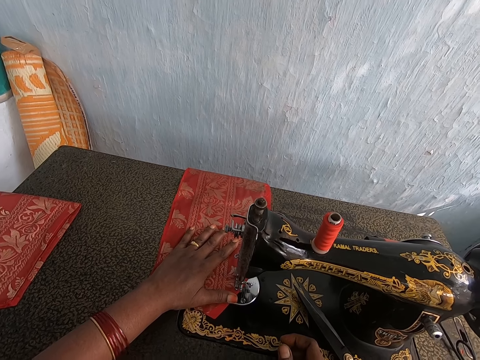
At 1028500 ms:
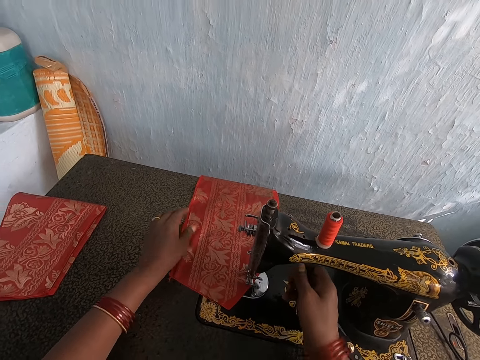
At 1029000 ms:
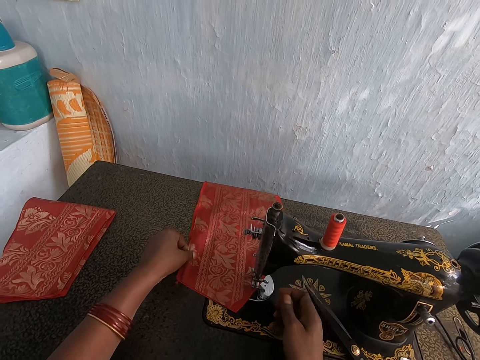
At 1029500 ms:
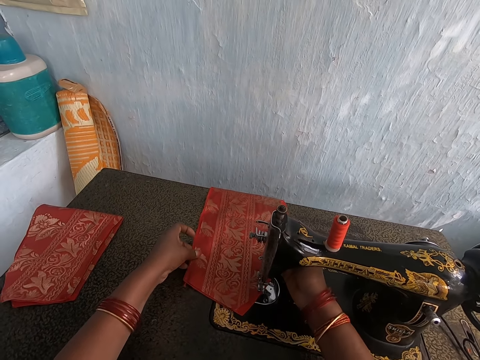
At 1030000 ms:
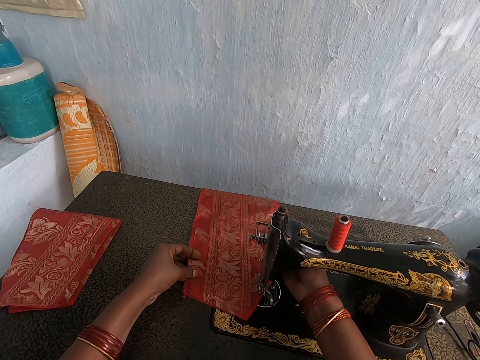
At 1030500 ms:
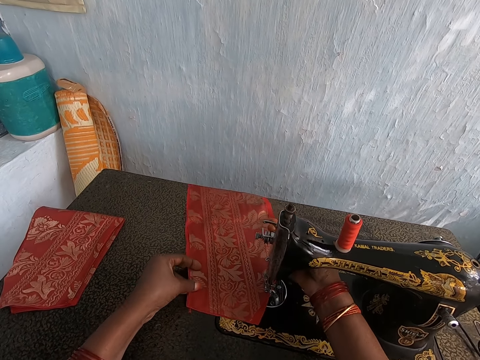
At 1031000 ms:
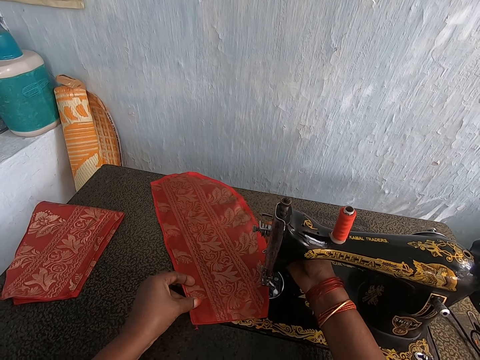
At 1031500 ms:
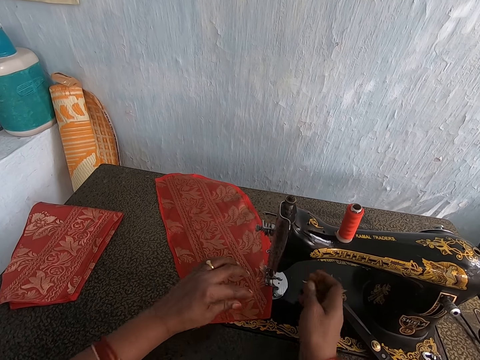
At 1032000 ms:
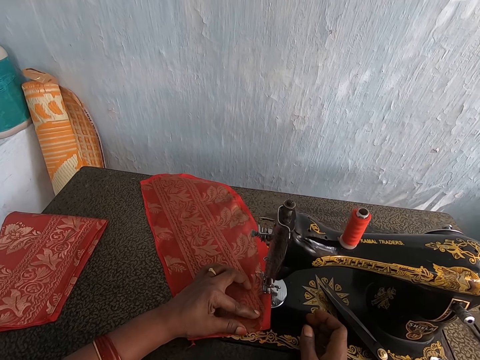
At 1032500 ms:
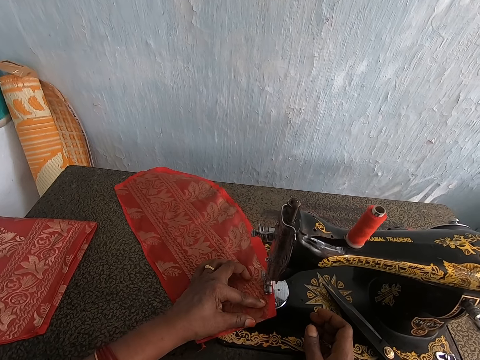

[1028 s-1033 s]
The camera wearer operates the presser bar lifter of the sewing machine with her right hand. She moves the red patterned cloth and the red lining material on the sewing machine with her left hand. She sews the red patterned cloth and the red lining material in her left hand with the sewing machine.

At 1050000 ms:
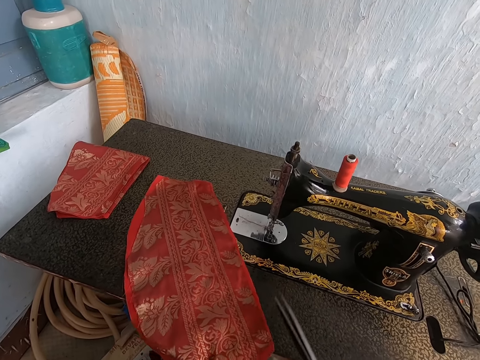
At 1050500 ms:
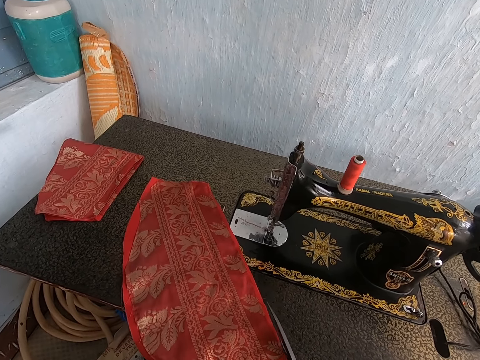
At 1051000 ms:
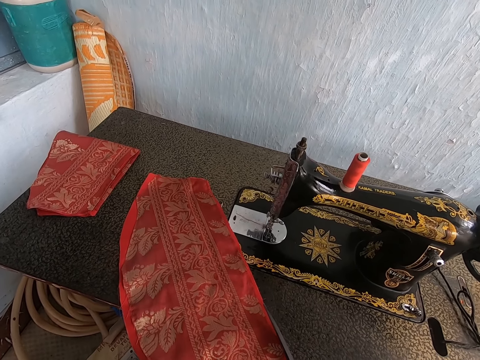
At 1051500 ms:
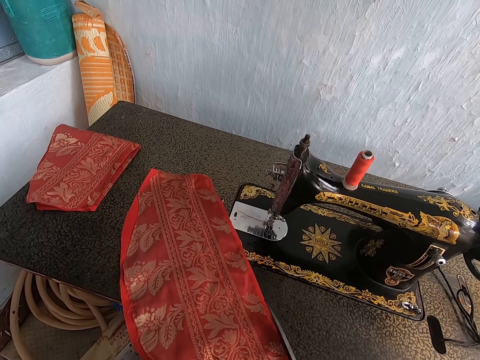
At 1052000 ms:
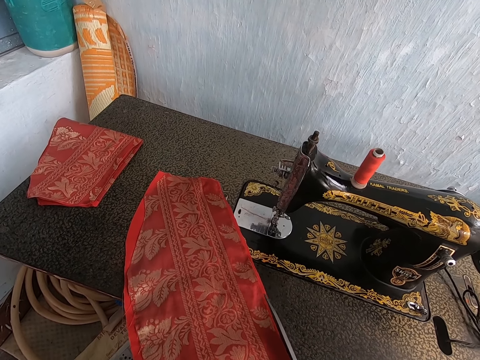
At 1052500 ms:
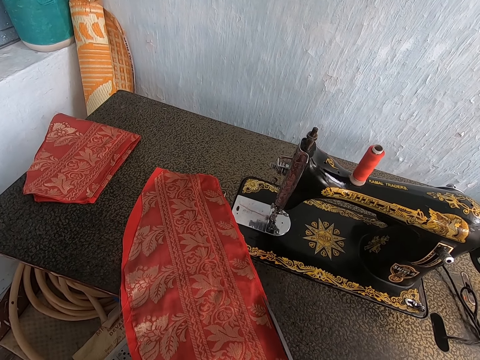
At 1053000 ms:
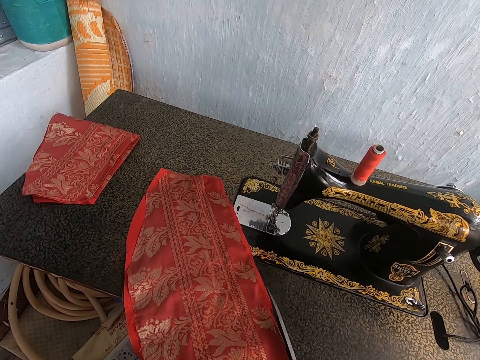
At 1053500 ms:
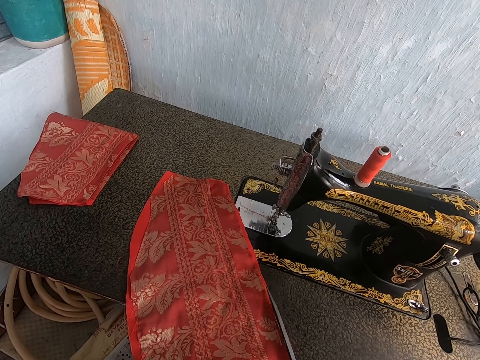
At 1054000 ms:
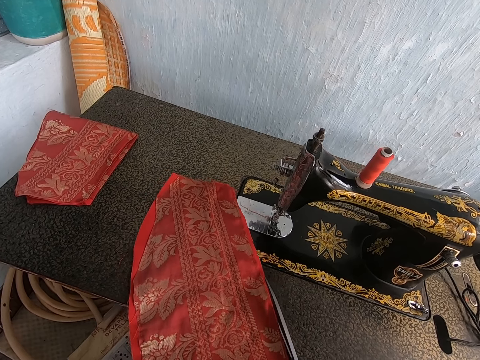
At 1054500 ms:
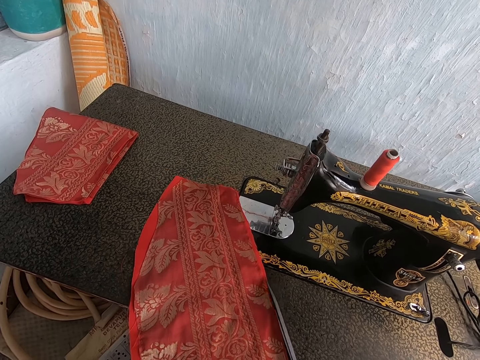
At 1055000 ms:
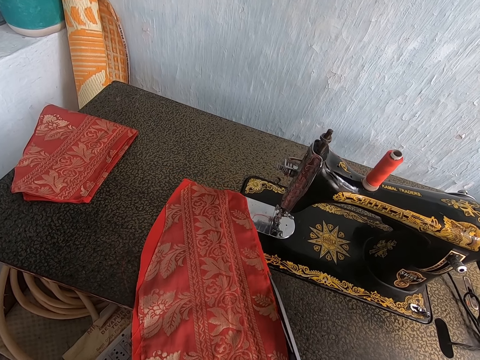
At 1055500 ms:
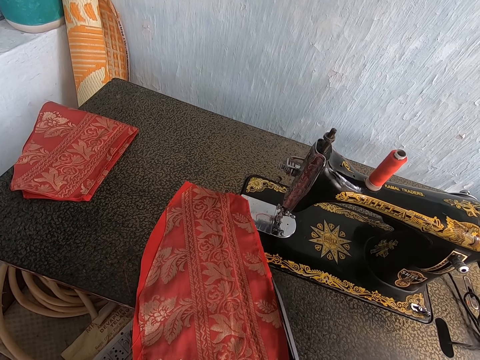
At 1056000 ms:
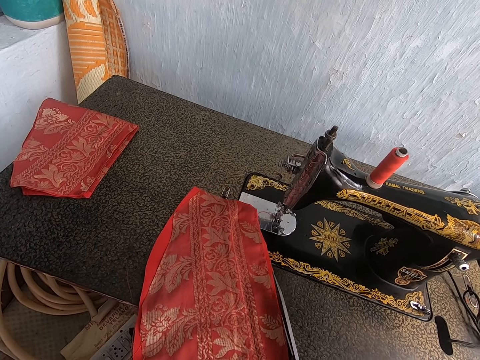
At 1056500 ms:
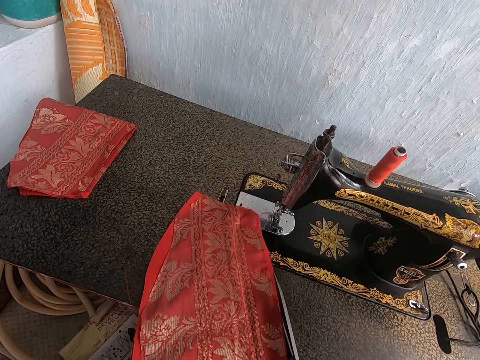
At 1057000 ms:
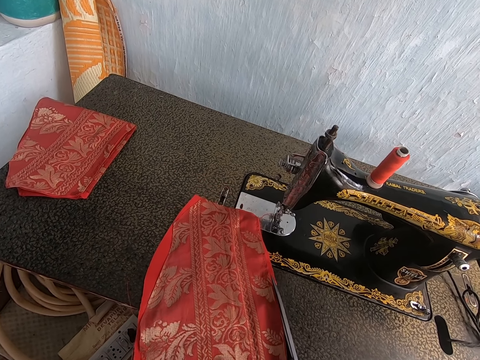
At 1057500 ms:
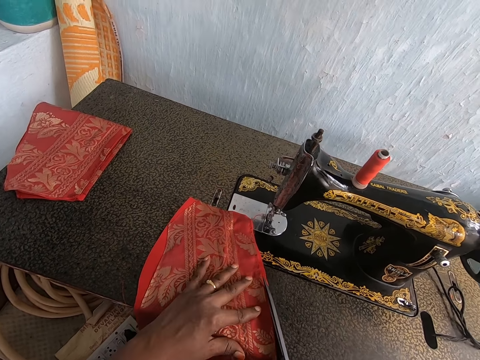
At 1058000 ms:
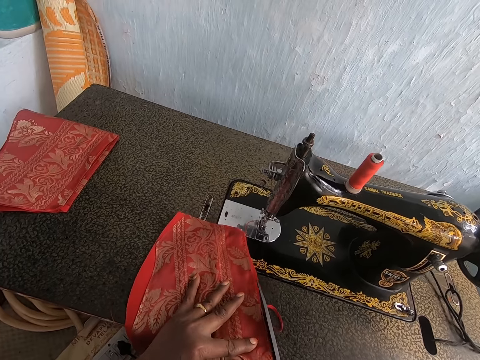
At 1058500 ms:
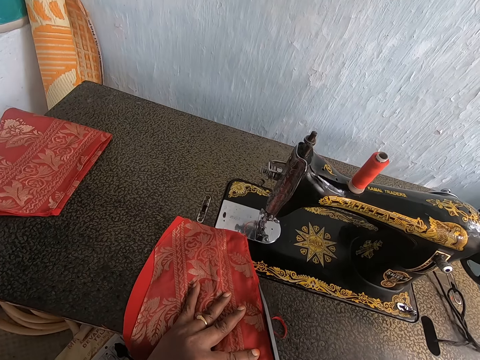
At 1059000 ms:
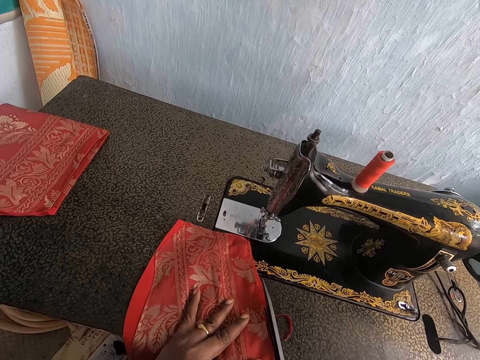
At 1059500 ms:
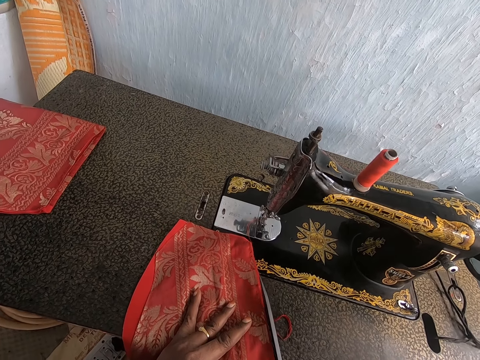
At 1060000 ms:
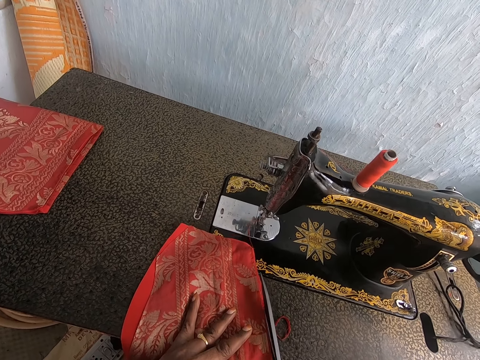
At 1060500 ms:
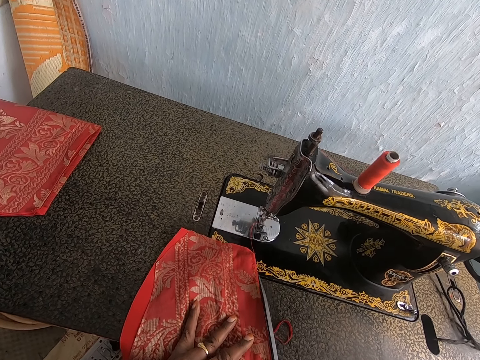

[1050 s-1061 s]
The camera wearer picks up the scissors. She trims the red patterned cloth and the red lining material on the sewing machine with the scissors in her right hand. She places her left hand on the red patterned cloth on the sewing machine.

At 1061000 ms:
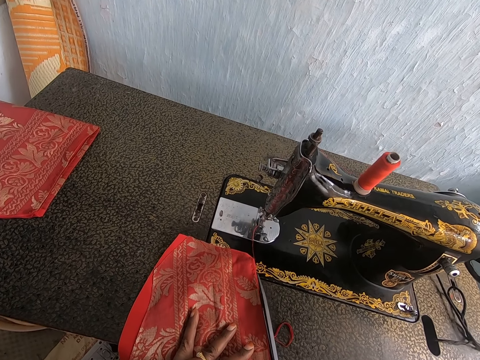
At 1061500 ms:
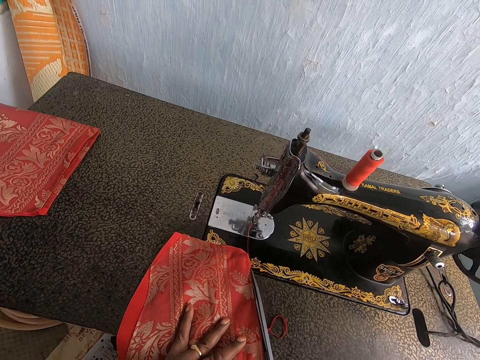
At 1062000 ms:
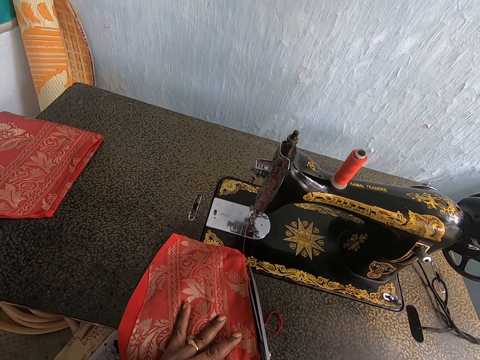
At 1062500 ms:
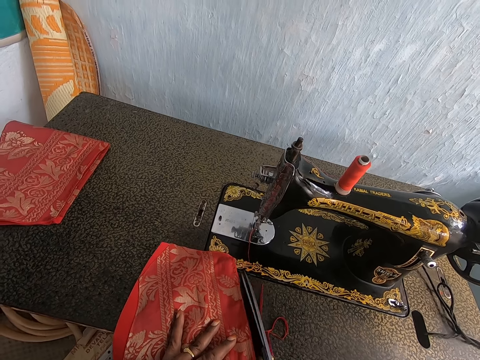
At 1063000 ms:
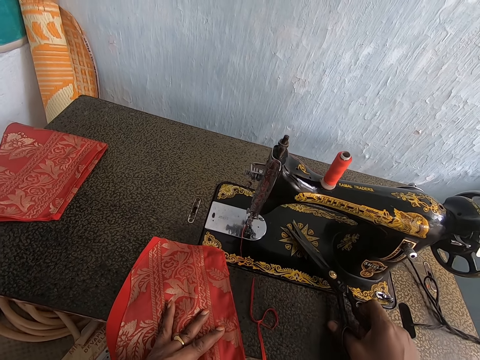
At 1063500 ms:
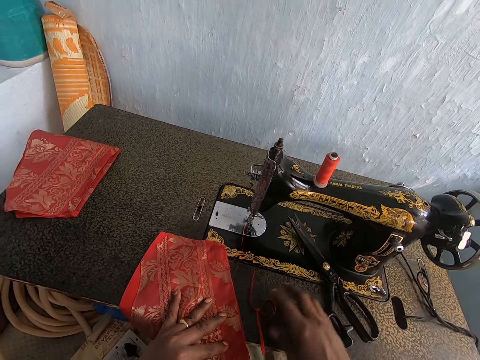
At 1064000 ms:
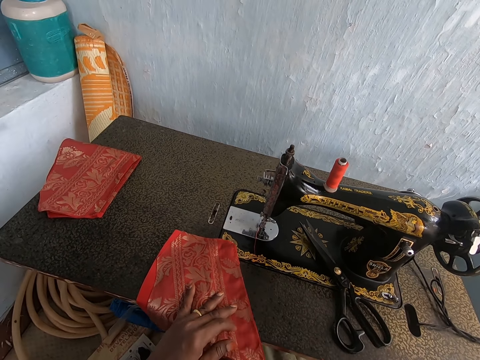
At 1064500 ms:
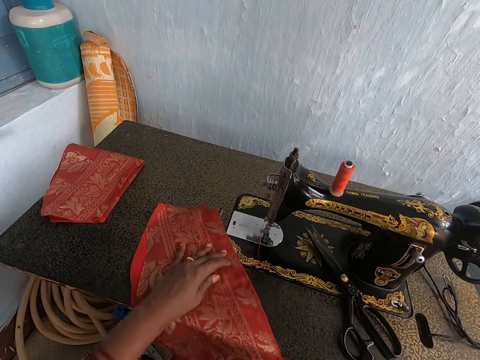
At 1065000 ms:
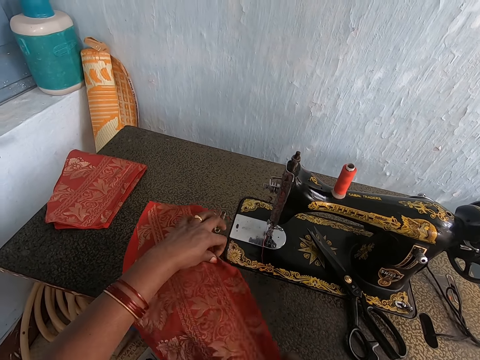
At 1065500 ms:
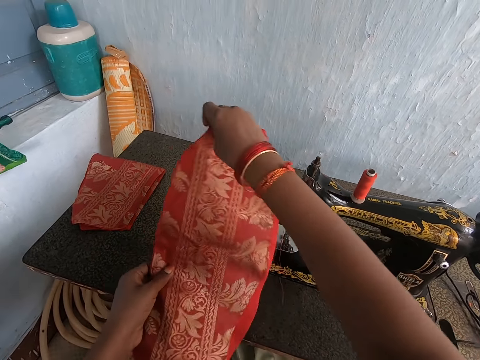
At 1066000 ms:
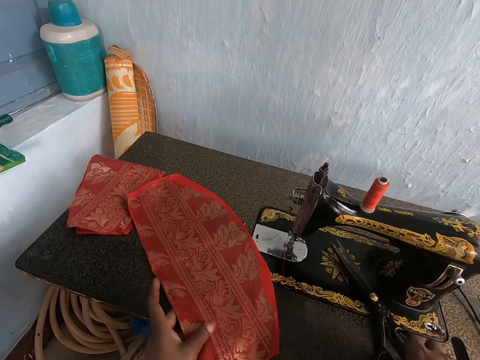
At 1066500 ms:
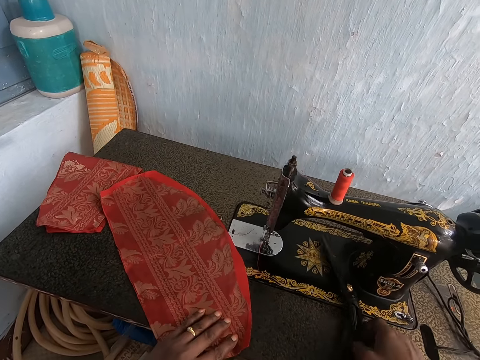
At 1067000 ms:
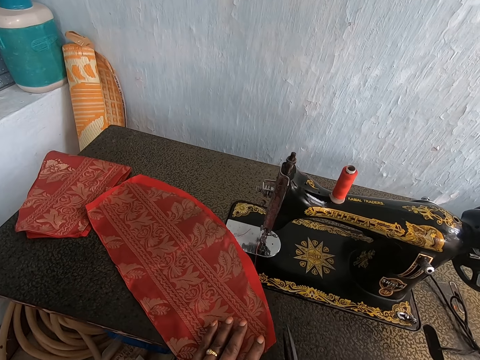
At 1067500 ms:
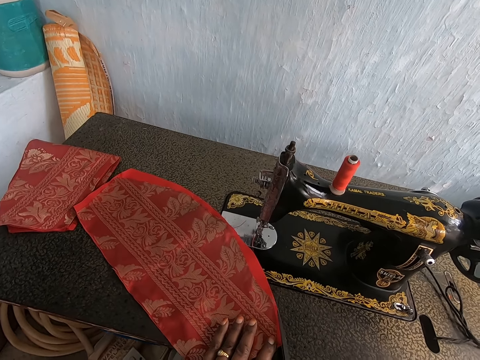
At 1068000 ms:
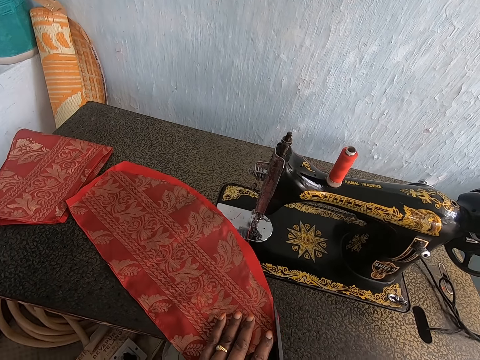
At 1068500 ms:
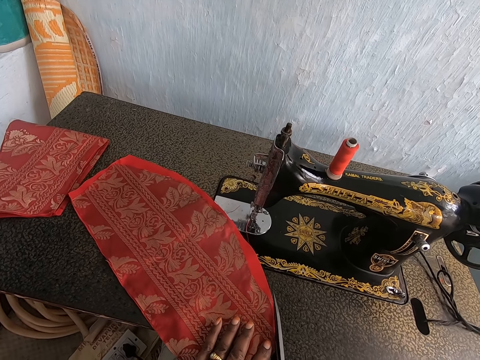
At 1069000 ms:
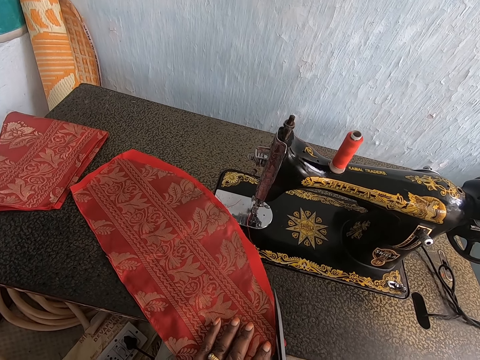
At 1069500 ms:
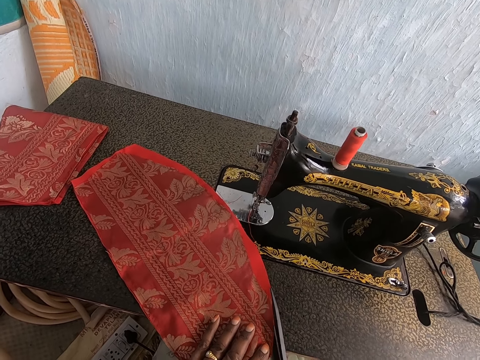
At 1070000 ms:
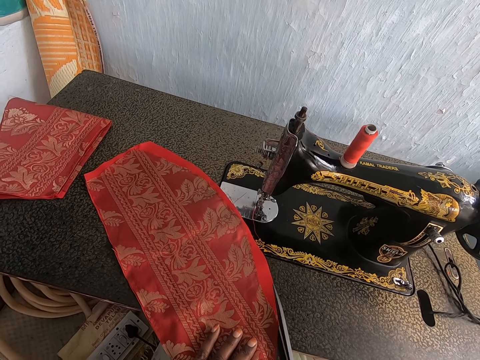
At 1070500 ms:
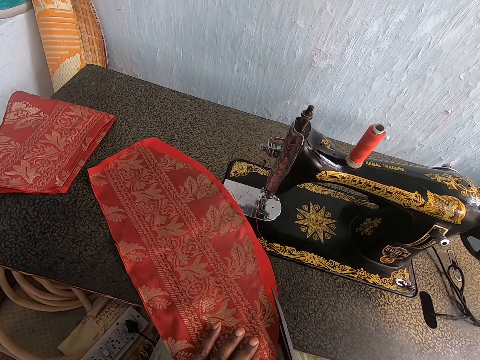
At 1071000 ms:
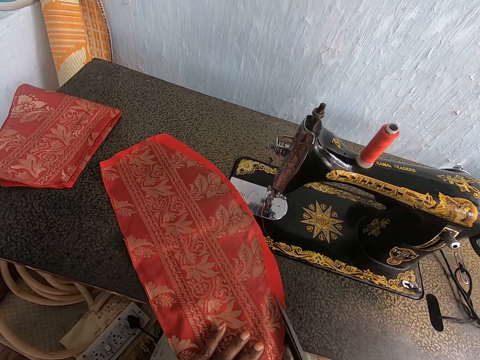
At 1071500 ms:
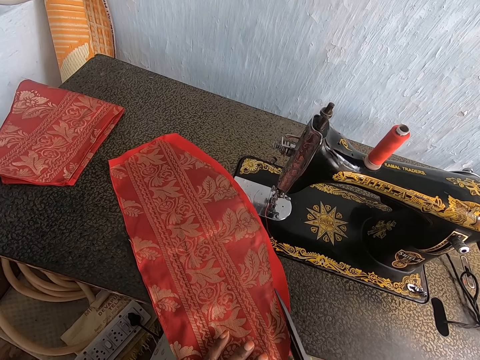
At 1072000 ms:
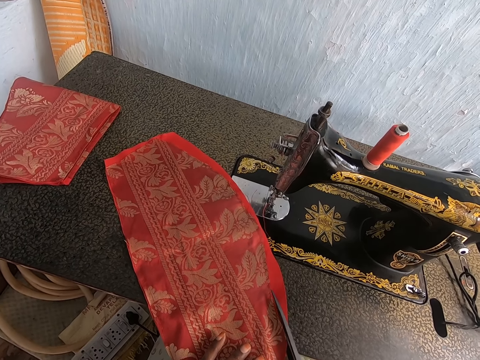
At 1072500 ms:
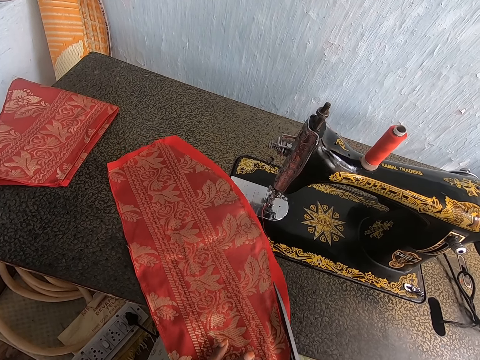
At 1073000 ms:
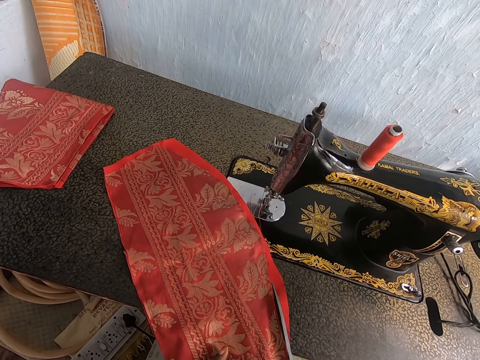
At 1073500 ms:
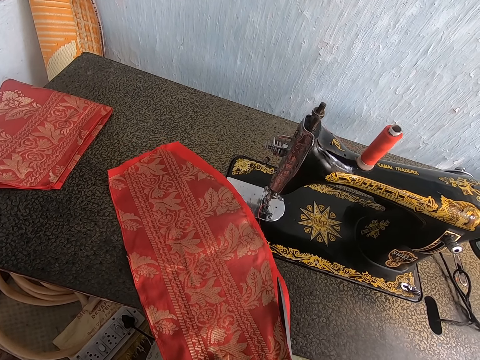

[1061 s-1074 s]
The camera wearer drops the scissors on the sewing machine with her right hand. She removes a piece of red lining material from the sewing machine with her right hand. She moves the red patterned cloth and the red lining material on the sewing machine with her hands. She turns the coloured piece of cloth. She picks up the scissors from the sewing machine with her right hand. She trims the red patterned cloth and the red lining material on the sewing machine with the scissors in her right hand.
